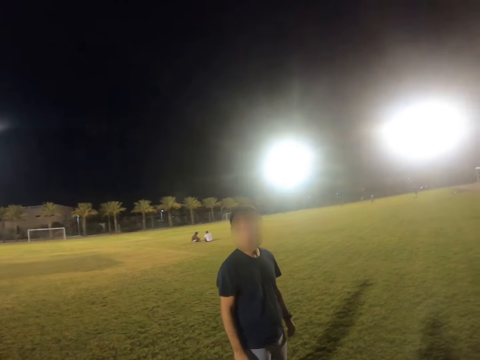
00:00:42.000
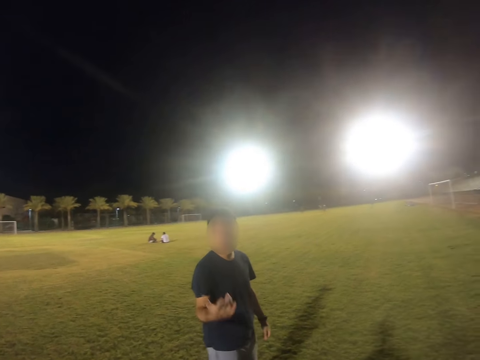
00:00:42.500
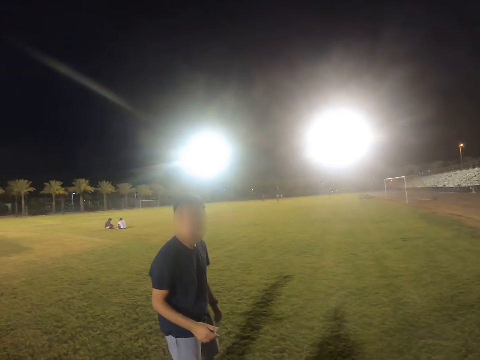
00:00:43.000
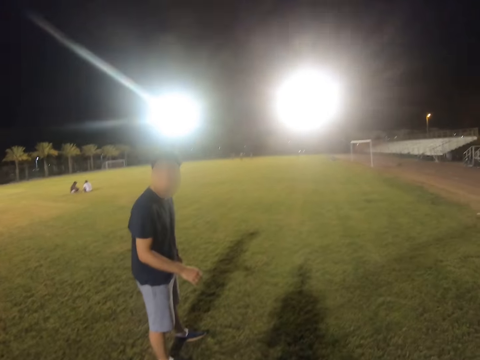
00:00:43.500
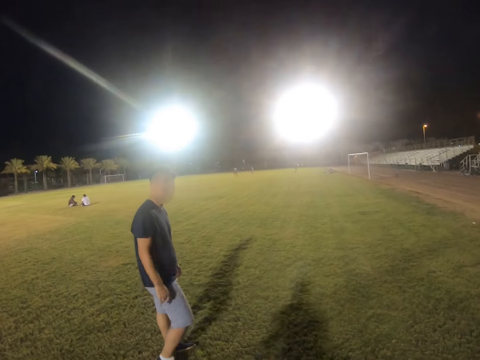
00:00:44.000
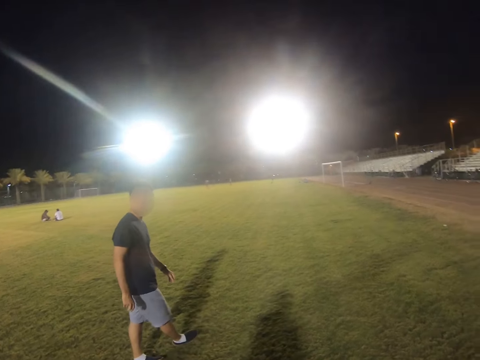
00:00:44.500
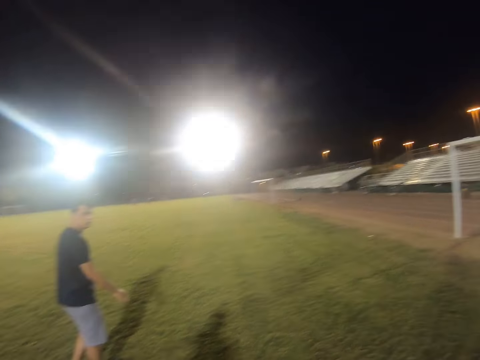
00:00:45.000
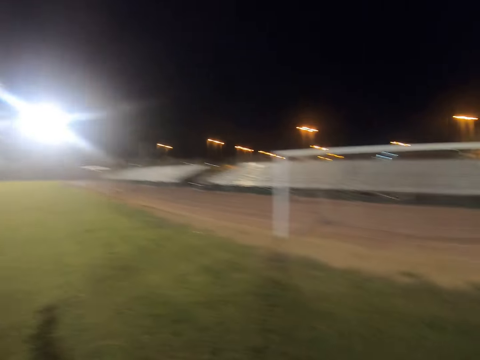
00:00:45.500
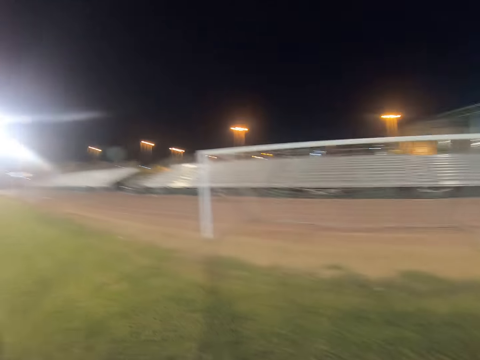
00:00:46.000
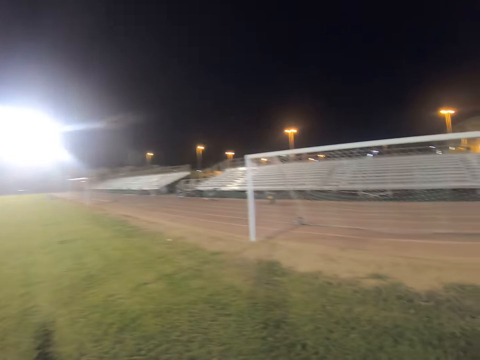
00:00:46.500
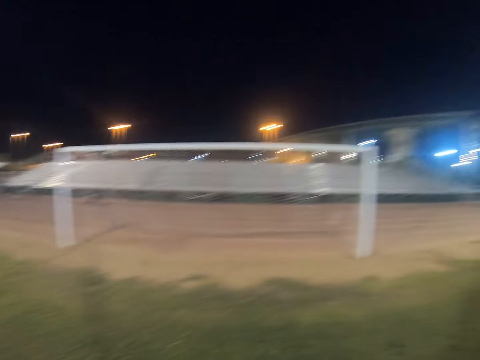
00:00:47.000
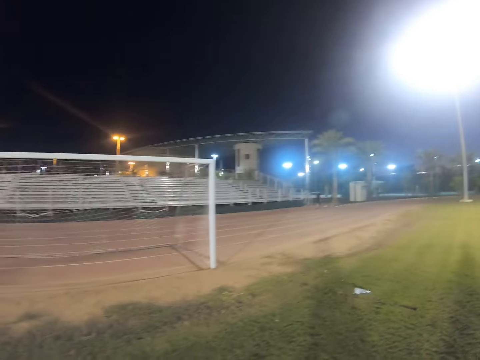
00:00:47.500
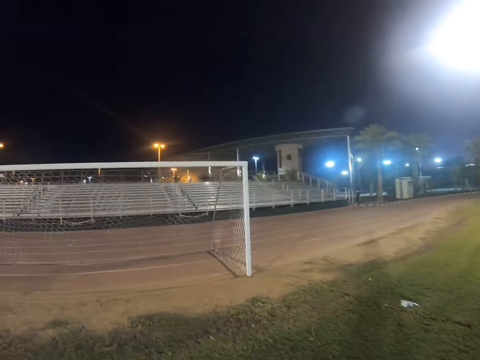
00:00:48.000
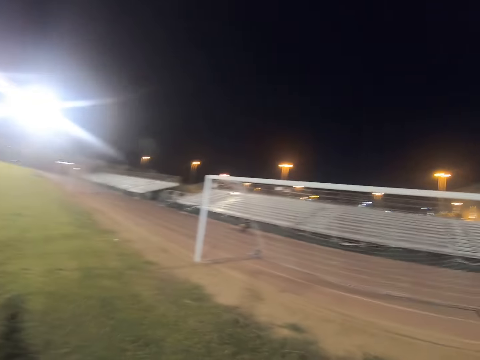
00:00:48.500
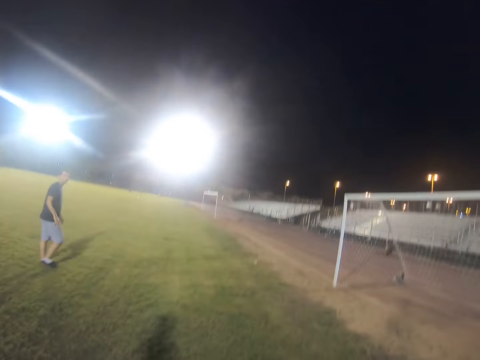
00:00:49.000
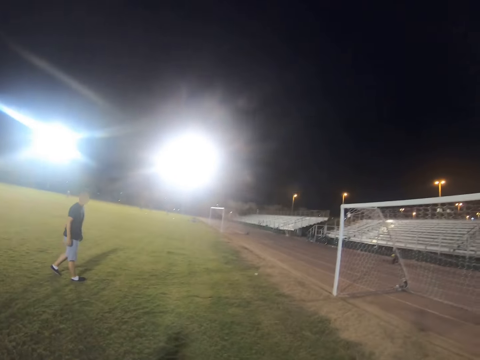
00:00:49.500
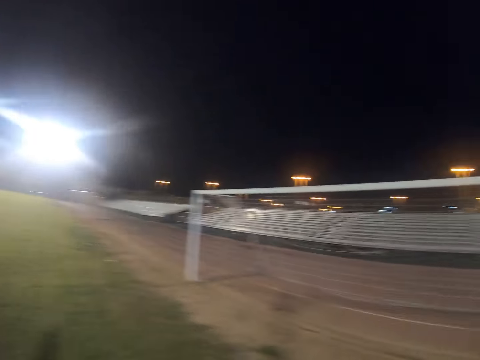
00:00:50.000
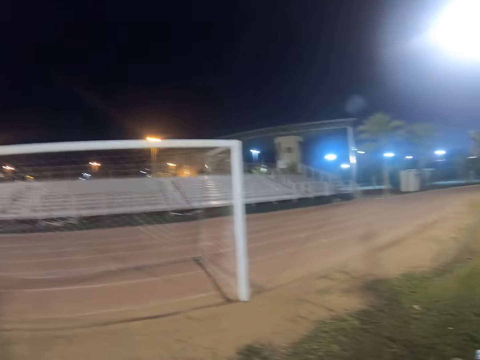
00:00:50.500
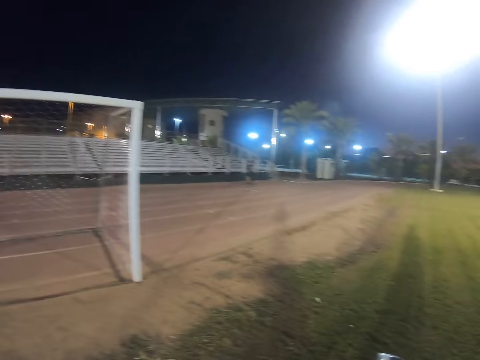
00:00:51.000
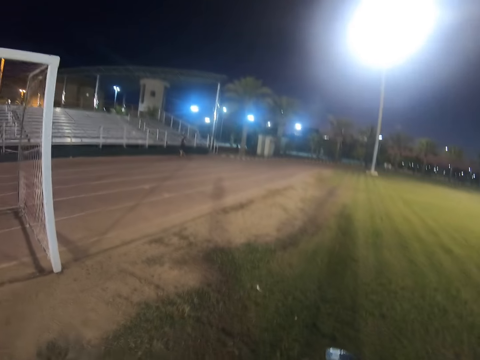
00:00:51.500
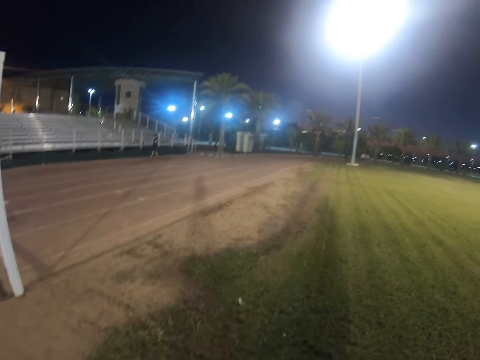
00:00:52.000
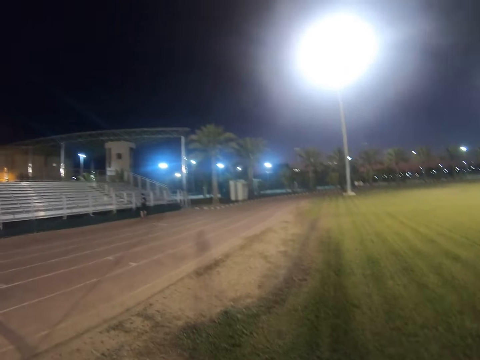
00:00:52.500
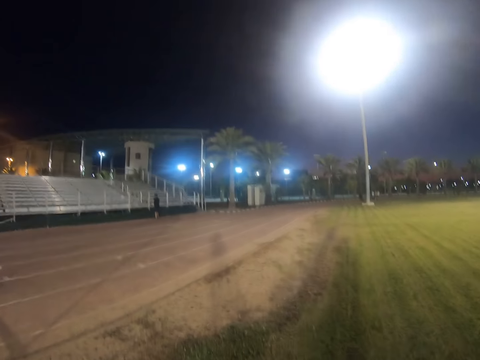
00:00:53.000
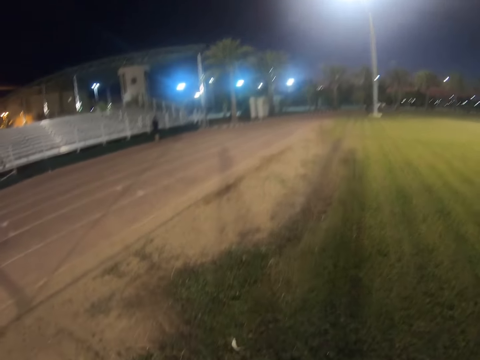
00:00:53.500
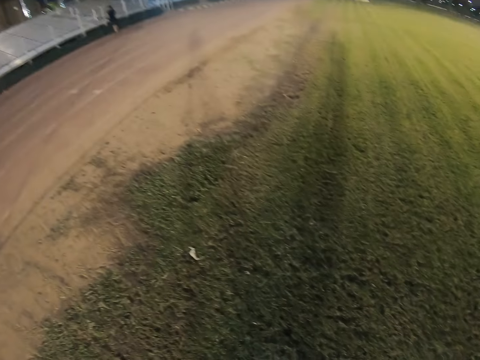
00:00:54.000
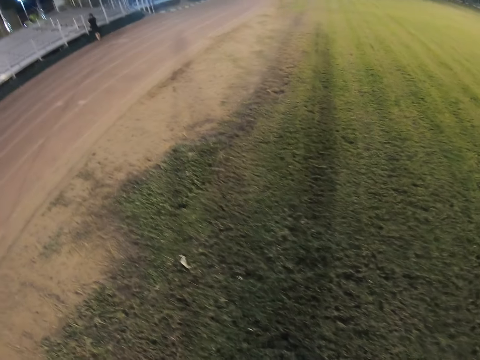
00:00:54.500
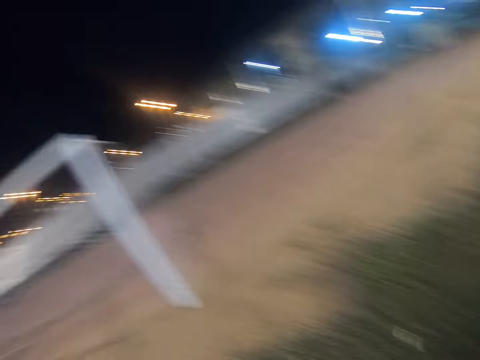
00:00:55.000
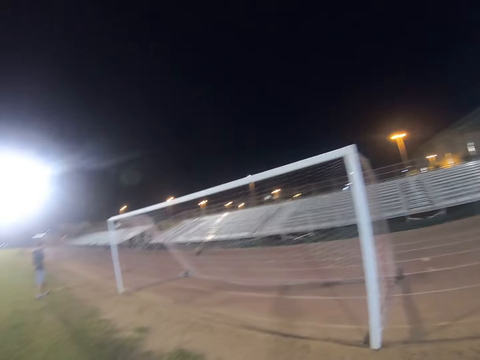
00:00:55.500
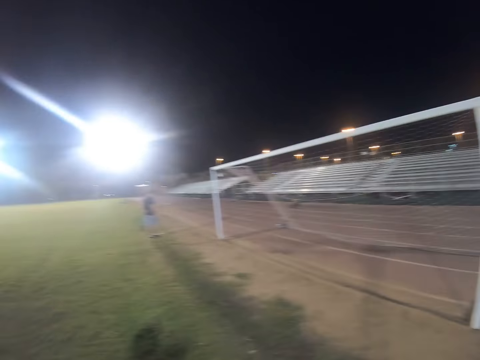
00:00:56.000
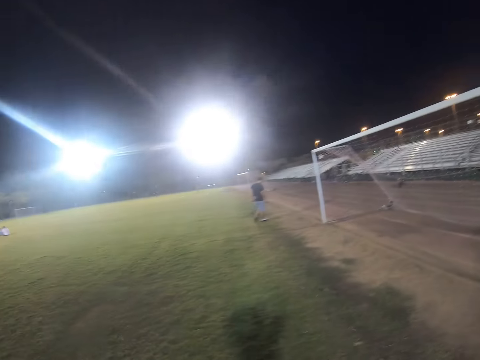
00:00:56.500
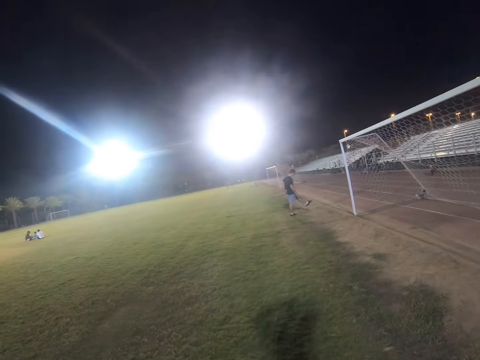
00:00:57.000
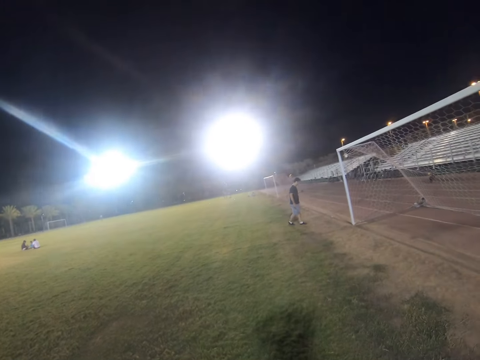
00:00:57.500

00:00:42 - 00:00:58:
A man walks in the field. The camera wearer walks in the field.

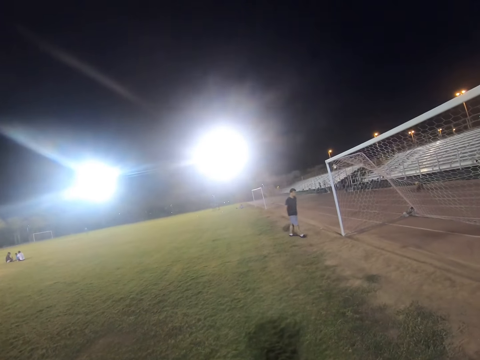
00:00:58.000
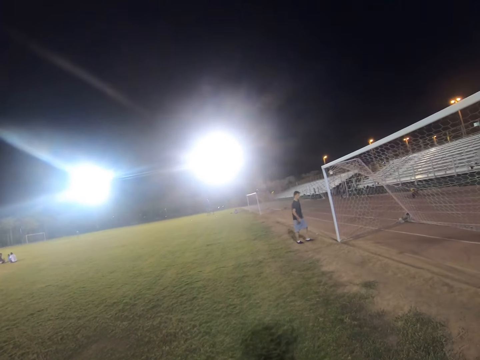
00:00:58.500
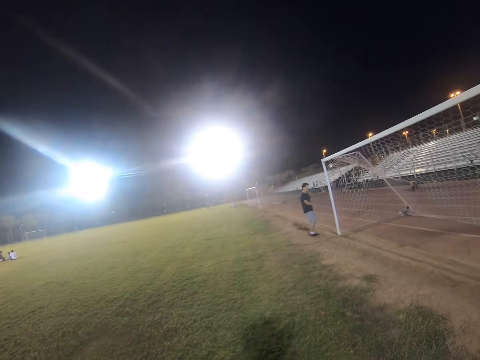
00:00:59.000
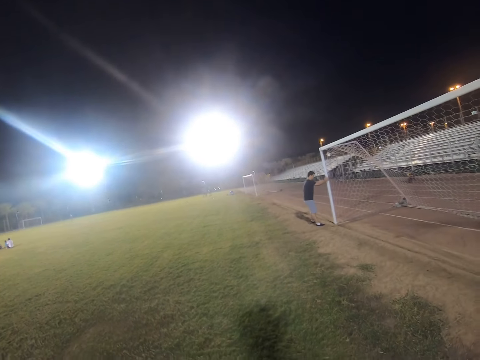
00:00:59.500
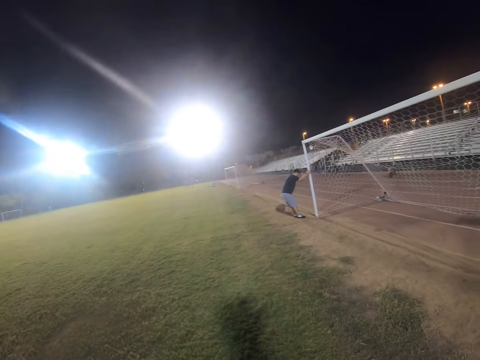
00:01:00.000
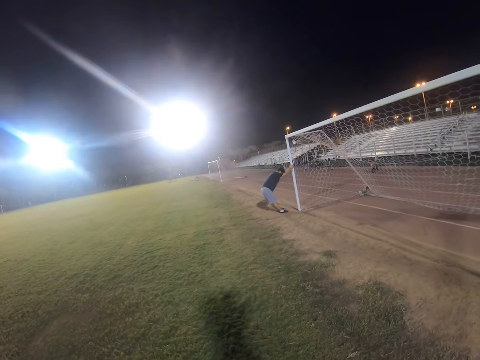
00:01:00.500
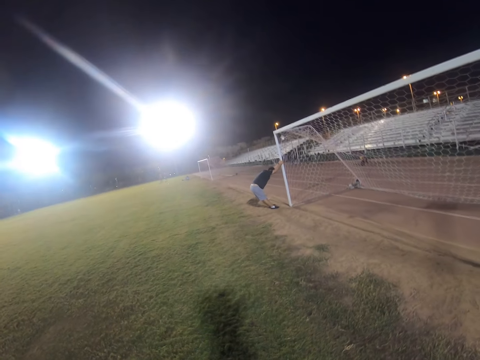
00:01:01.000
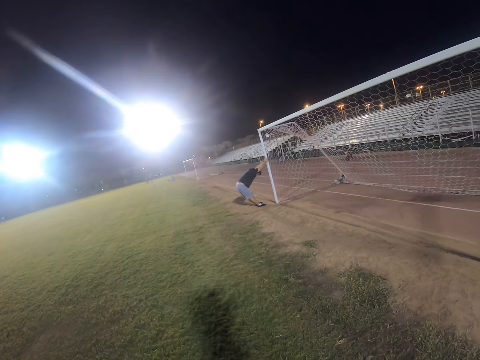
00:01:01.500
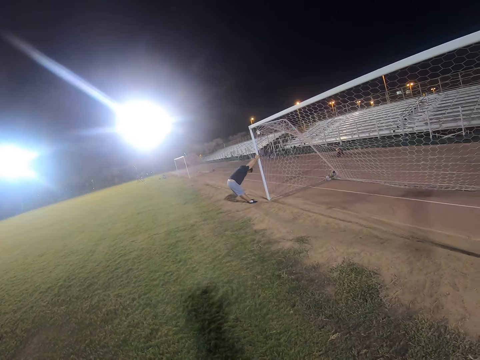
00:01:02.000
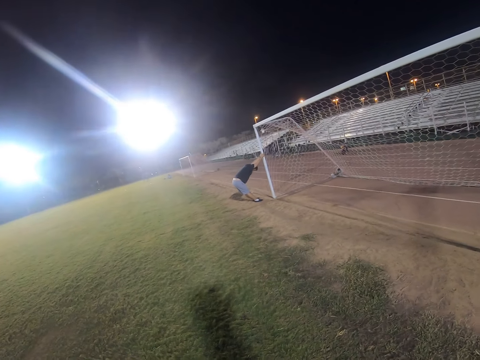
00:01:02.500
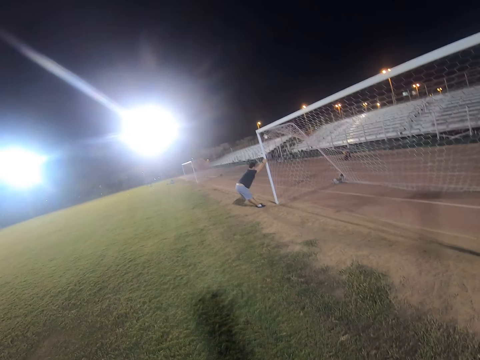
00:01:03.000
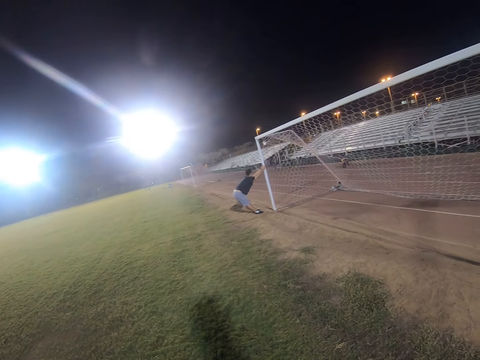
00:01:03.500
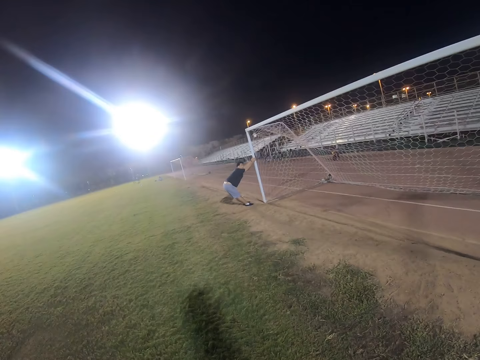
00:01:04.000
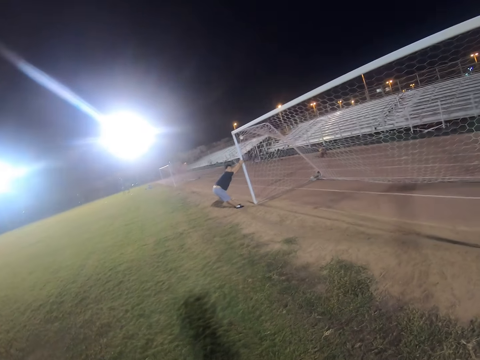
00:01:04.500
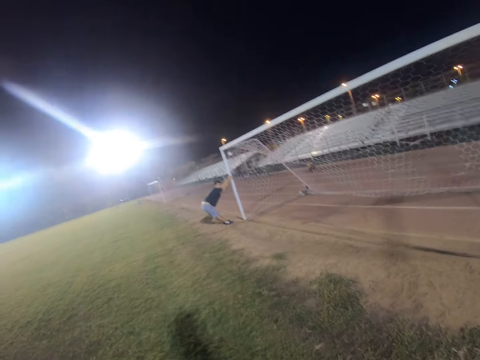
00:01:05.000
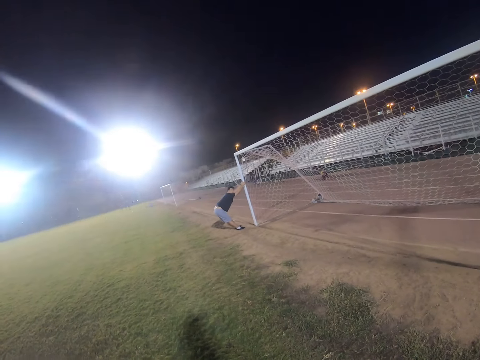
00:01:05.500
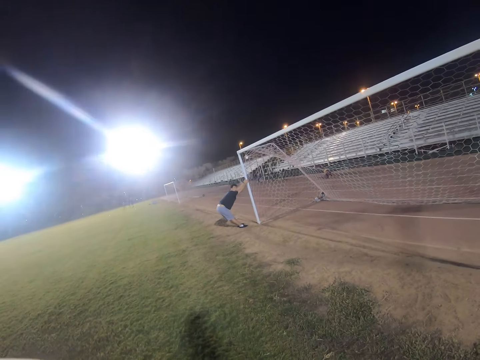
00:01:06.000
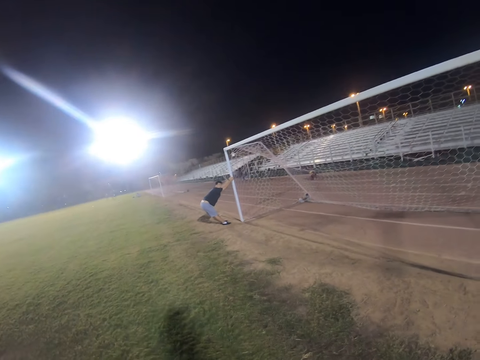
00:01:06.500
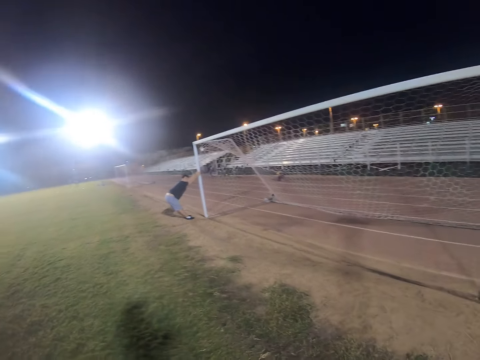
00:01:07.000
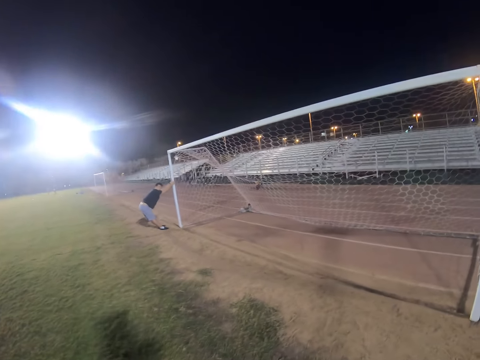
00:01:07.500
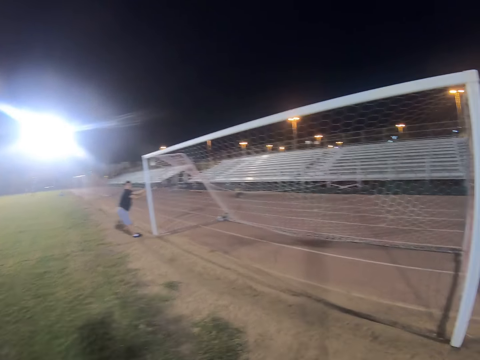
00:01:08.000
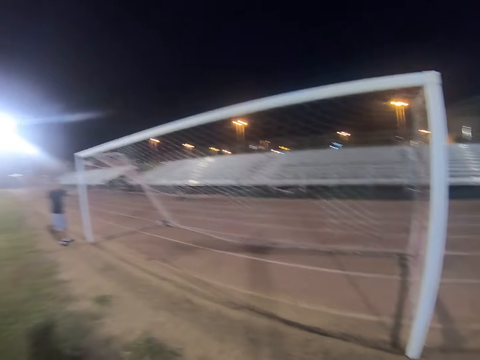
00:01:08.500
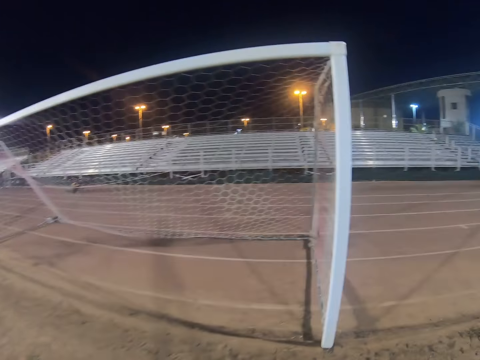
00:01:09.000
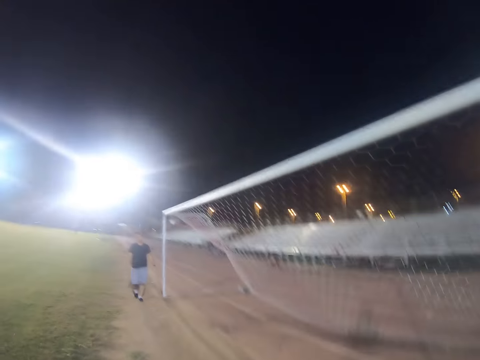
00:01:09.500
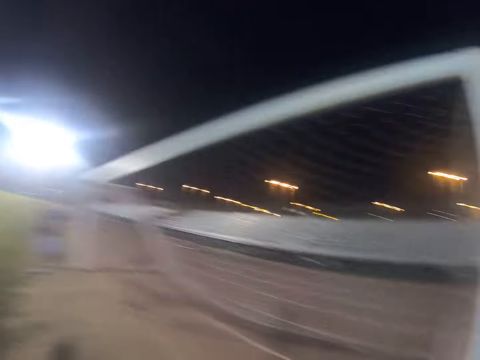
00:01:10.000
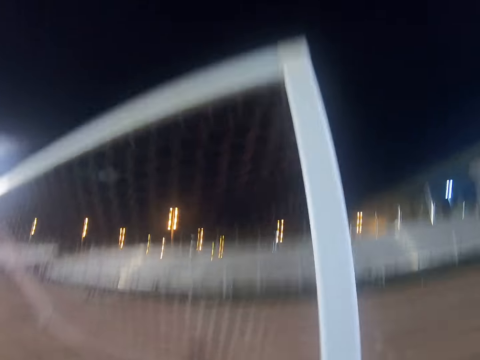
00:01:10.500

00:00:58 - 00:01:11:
A man holds the goal post. The camera wearer looks at the man.
